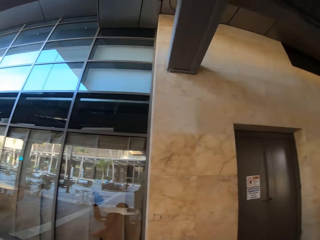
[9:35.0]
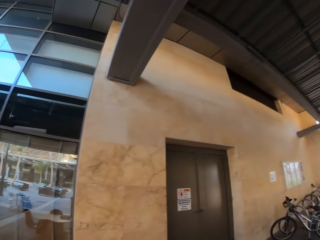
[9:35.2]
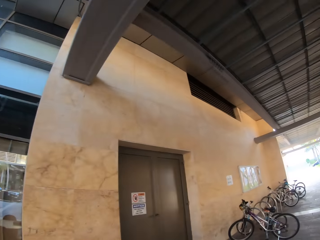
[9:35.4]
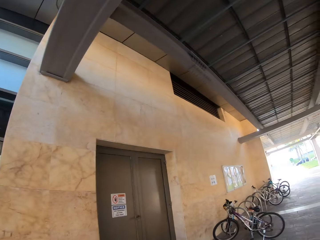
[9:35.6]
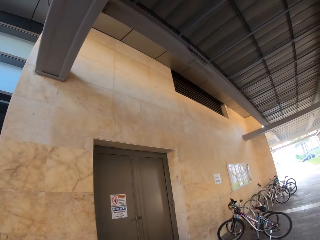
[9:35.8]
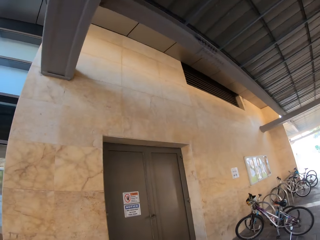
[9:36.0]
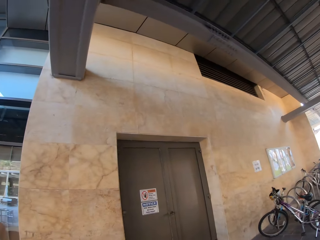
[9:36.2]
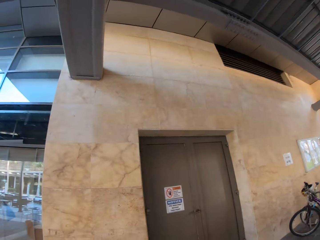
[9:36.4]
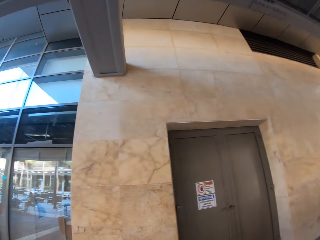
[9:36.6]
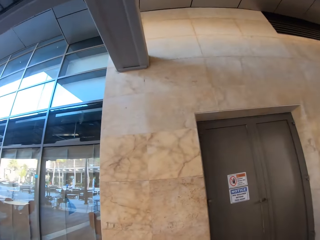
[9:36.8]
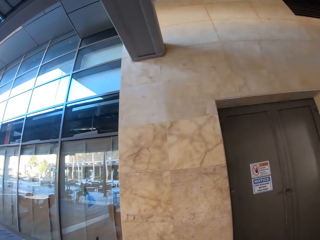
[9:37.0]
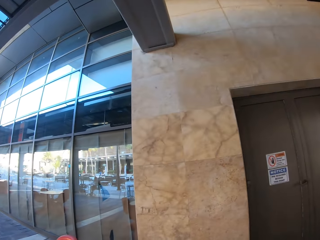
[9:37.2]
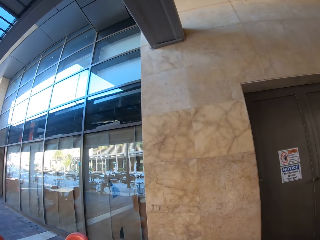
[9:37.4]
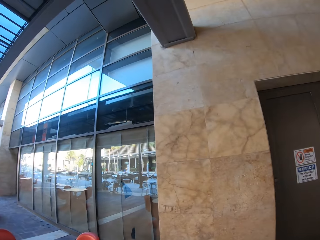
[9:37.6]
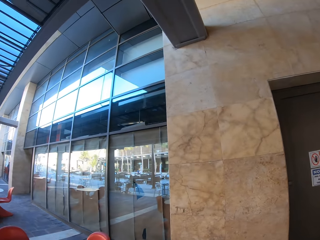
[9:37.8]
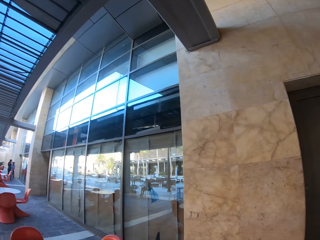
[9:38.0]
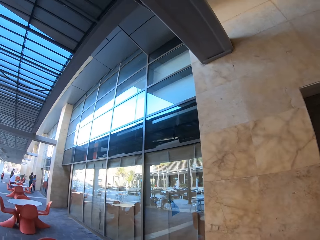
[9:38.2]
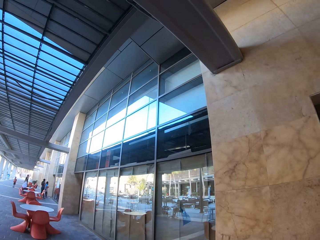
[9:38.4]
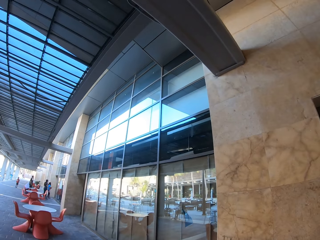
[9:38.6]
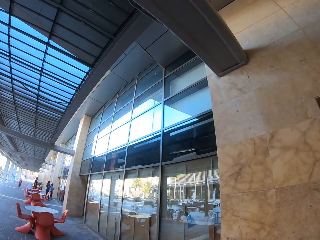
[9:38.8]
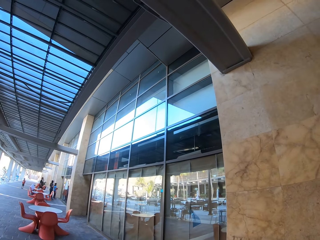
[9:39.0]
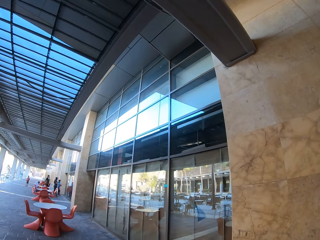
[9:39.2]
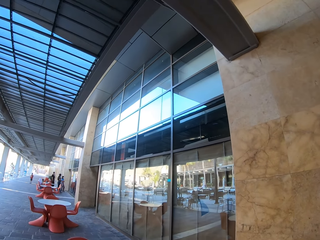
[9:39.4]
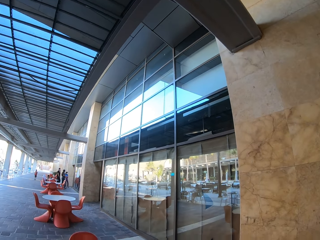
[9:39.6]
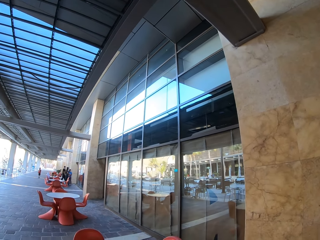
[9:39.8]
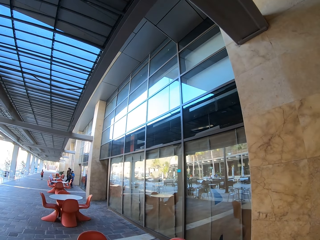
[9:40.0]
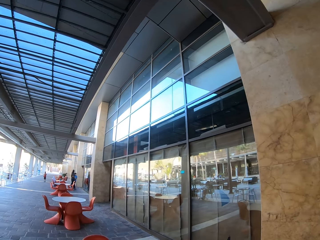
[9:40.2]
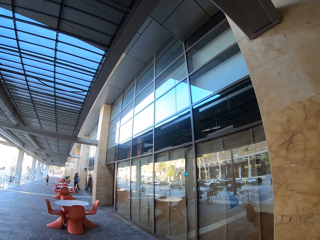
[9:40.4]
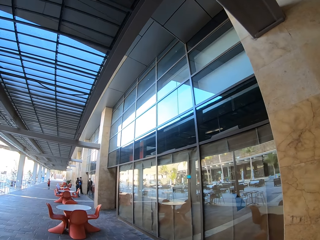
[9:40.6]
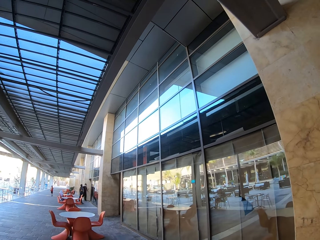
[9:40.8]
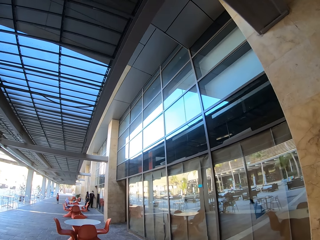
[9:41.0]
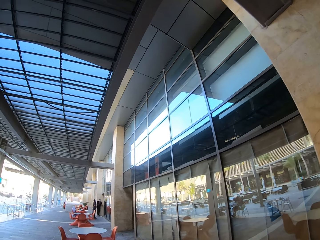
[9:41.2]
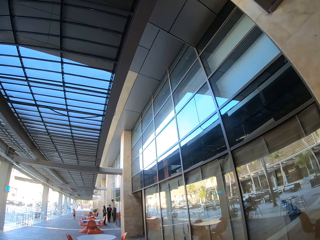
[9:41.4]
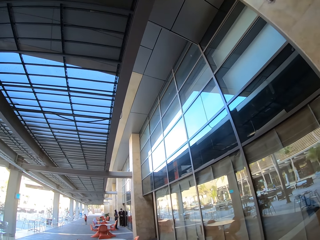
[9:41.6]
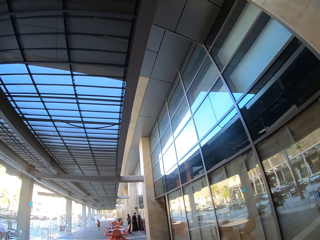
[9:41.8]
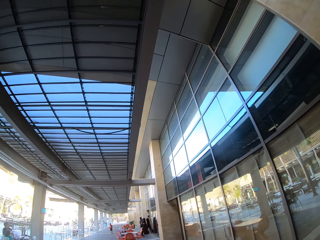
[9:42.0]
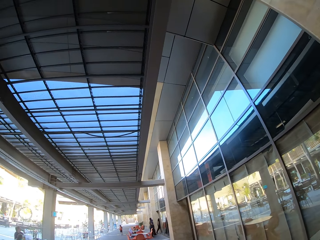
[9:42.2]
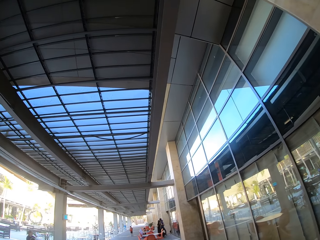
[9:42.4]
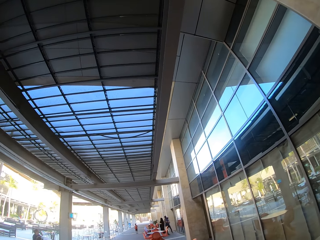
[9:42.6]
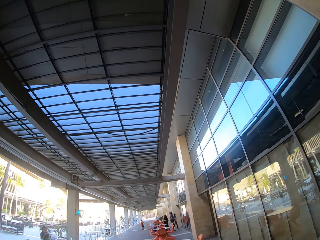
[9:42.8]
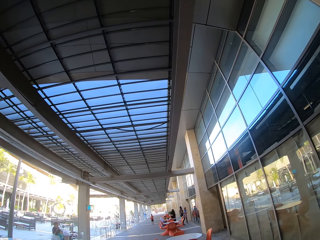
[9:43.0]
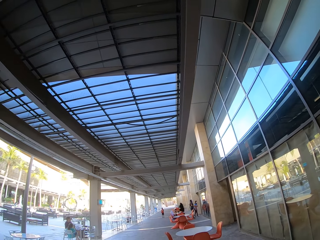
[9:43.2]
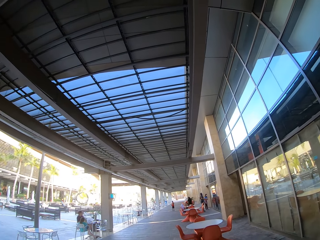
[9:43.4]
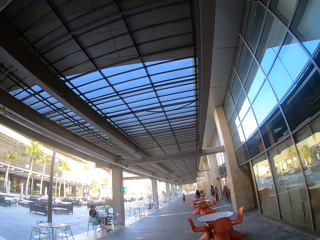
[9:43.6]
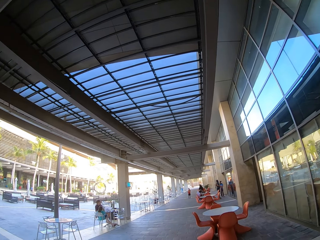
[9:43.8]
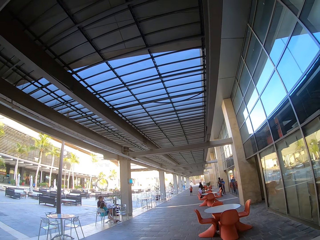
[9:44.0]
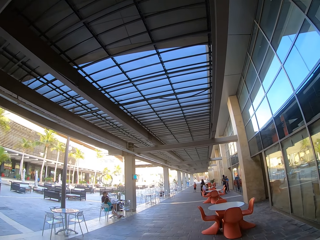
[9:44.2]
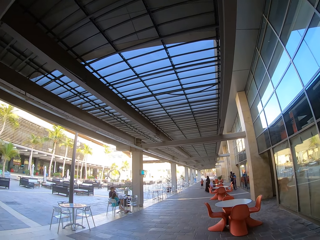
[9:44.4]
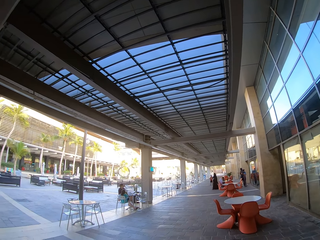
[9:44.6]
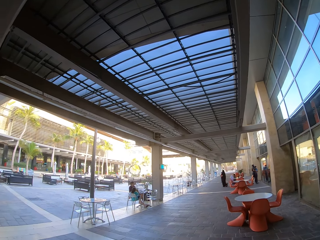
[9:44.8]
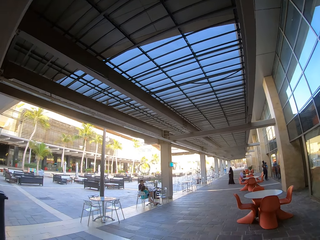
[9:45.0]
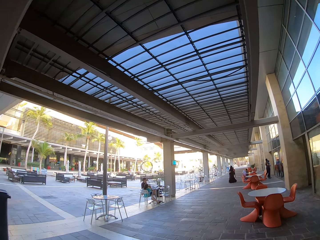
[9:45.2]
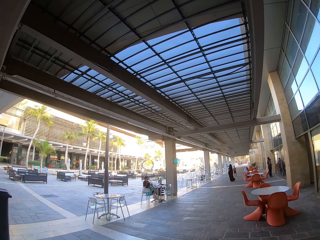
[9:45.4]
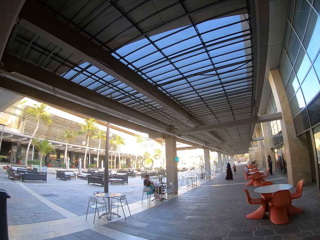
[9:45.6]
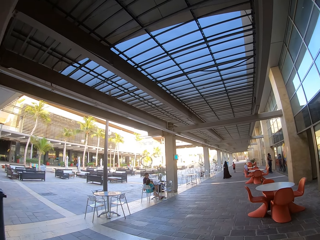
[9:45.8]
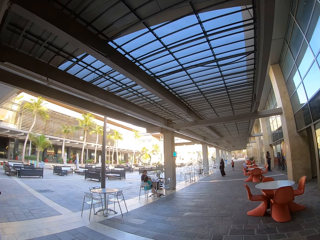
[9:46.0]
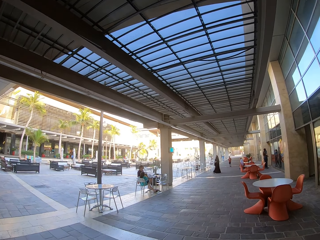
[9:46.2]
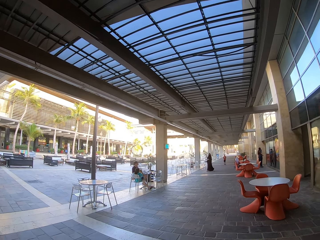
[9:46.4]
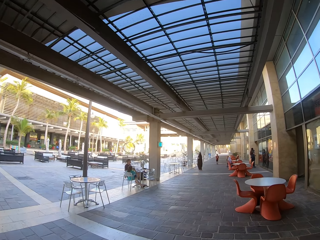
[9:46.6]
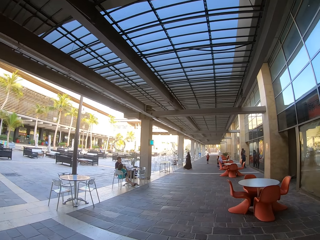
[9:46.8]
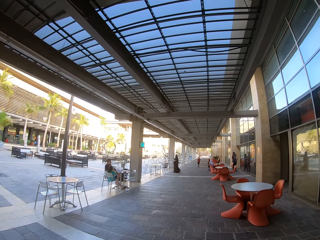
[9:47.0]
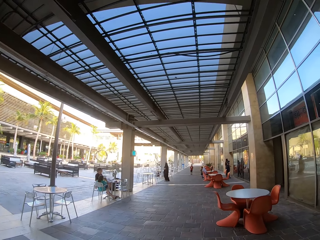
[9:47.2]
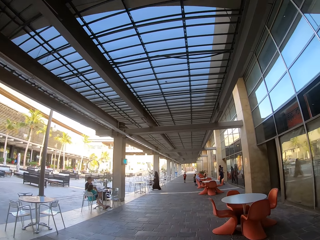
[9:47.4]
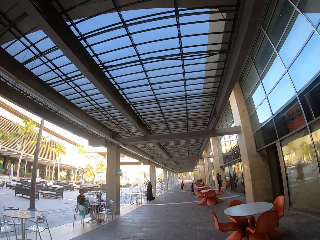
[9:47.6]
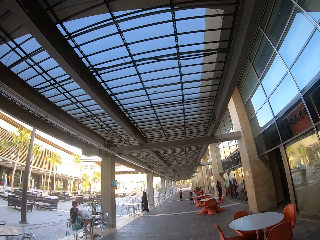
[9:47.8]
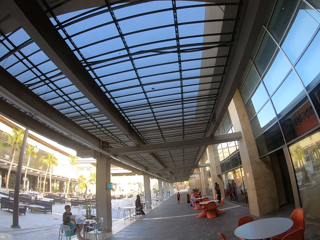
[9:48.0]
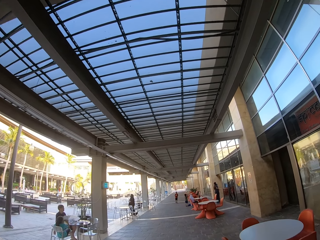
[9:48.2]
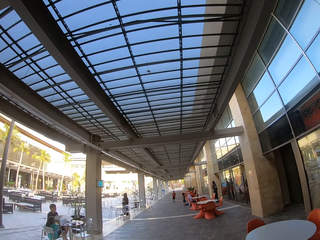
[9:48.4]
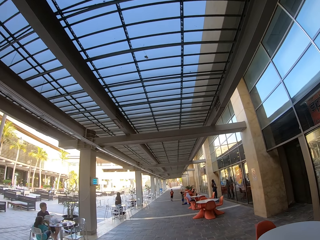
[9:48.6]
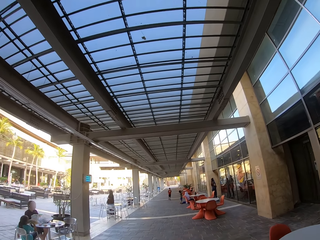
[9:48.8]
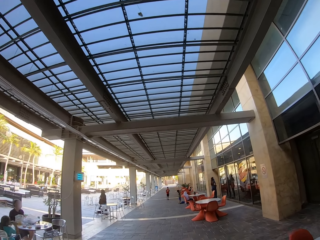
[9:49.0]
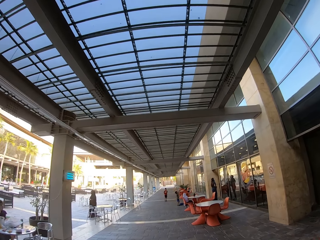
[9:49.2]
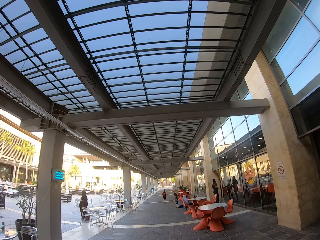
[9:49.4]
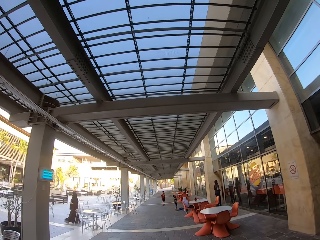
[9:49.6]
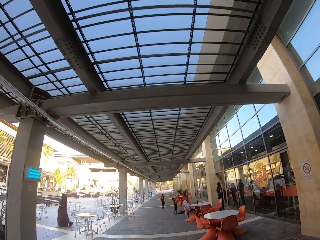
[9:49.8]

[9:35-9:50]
The camera wearer turns to the right. They look around. They look in front. They turn to the left. They walk on the pavement.

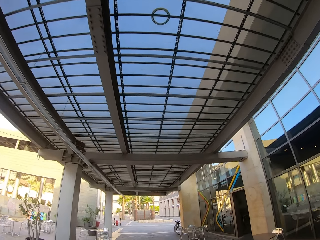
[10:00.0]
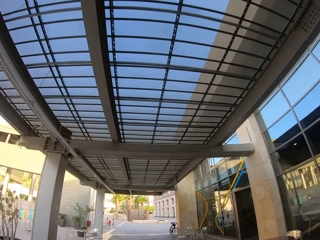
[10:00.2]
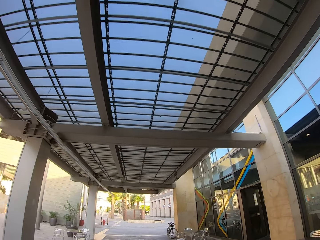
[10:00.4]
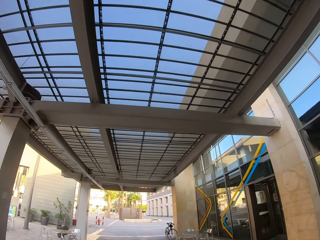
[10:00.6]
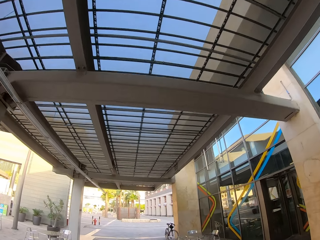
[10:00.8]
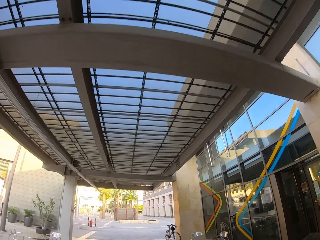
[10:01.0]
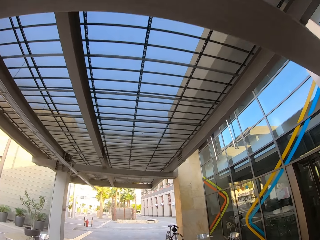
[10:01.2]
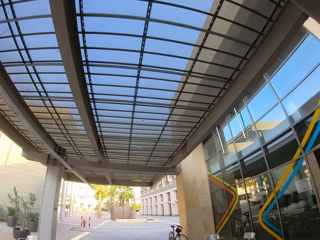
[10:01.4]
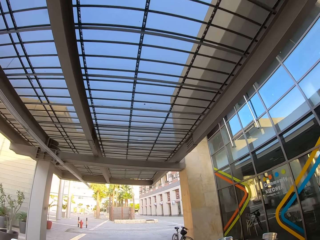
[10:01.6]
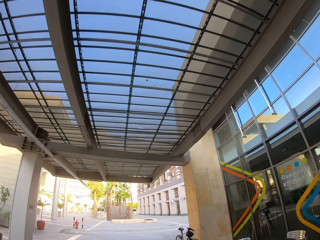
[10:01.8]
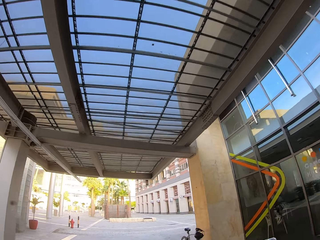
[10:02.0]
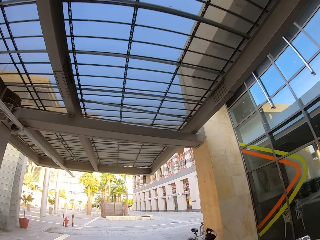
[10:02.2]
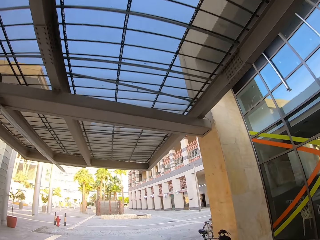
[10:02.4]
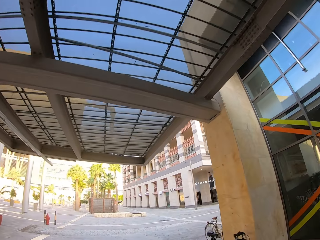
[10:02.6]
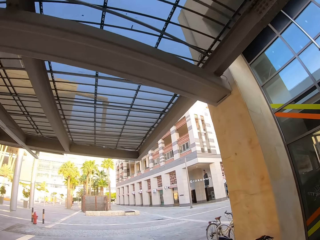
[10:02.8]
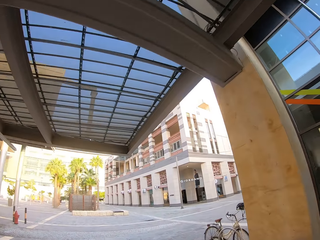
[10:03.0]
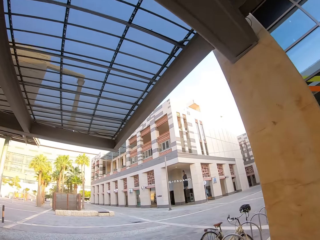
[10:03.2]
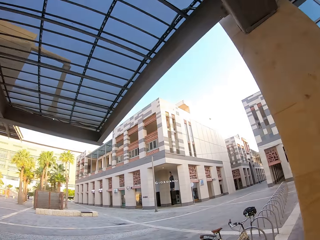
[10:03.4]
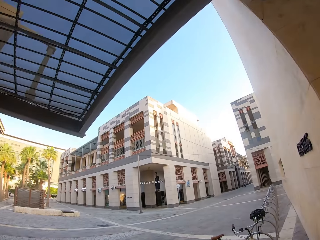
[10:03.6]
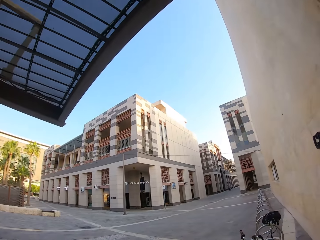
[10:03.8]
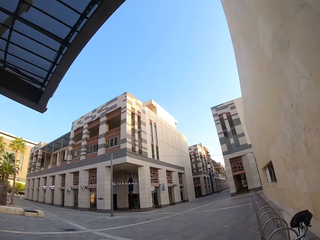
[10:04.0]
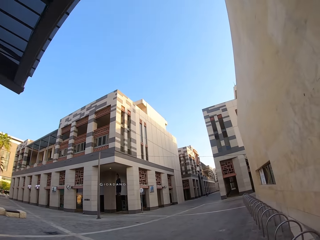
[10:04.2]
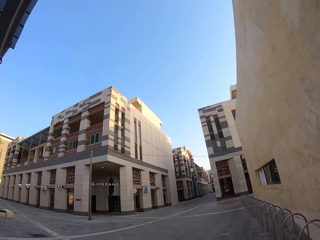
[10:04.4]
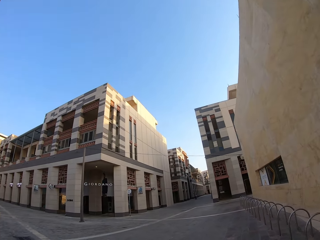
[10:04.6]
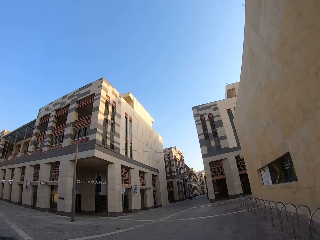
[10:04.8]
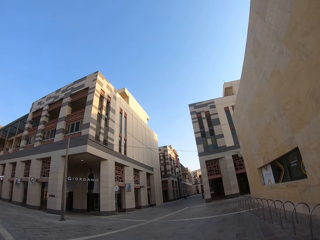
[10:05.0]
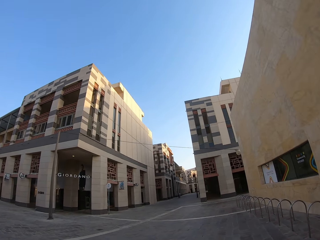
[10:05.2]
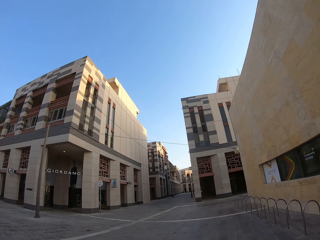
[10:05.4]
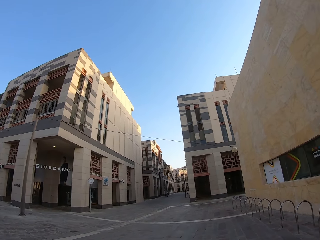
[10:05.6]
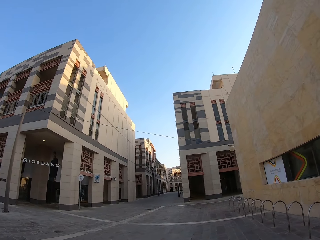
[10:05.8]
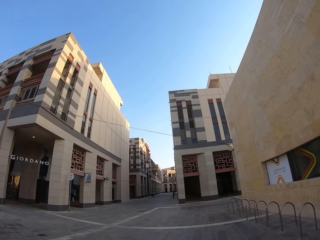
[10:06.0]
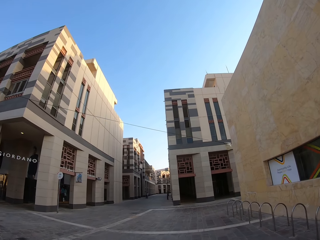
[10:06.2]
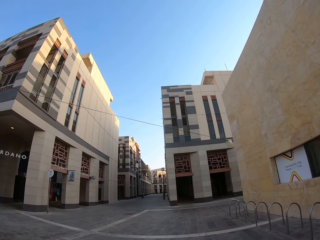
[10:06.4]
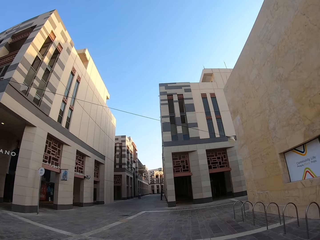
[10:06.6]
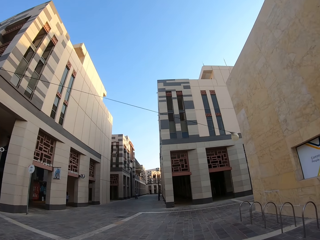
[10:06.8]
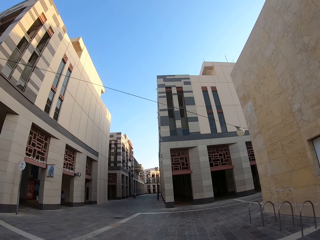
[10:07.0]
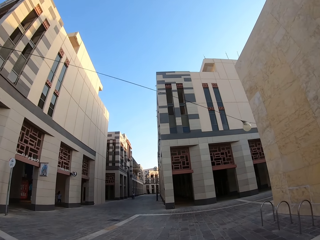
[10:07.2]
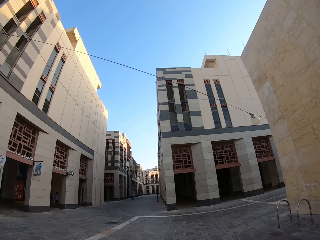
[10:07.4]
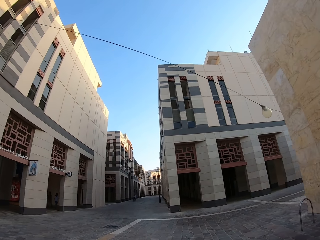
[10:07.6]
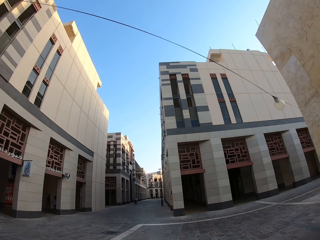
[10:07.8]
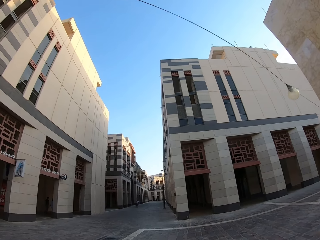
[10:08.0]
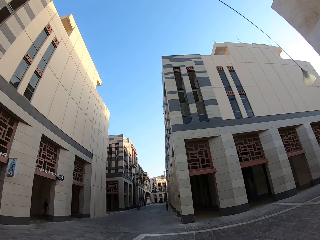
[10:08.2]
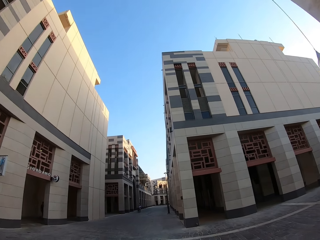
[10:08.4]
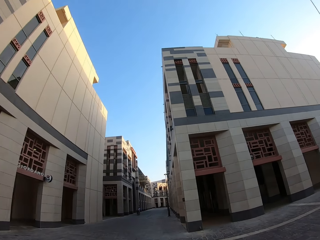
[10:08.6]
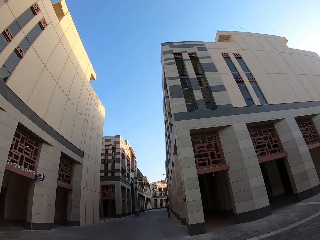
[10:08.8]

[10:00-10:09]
The camera wearer turns to the right.
